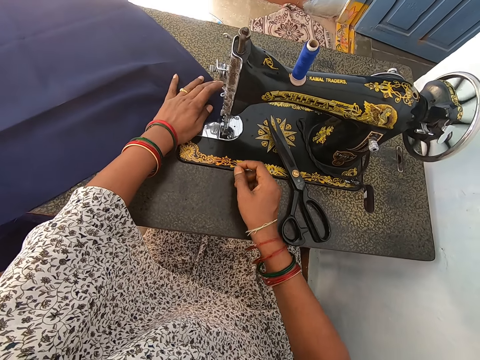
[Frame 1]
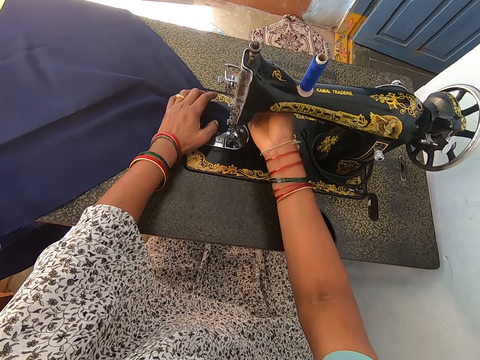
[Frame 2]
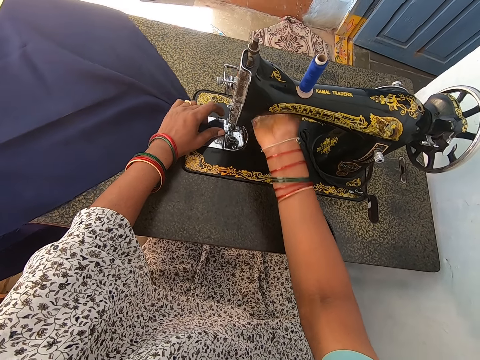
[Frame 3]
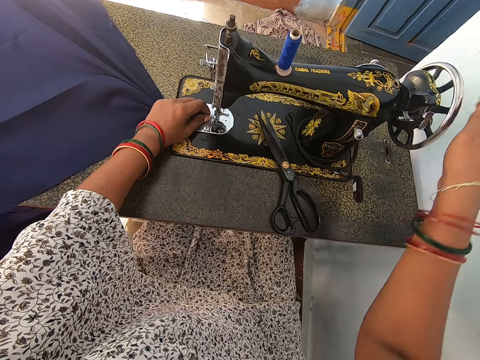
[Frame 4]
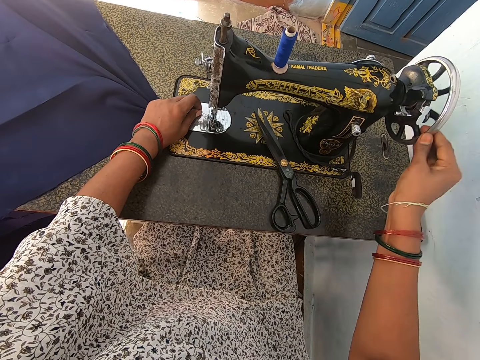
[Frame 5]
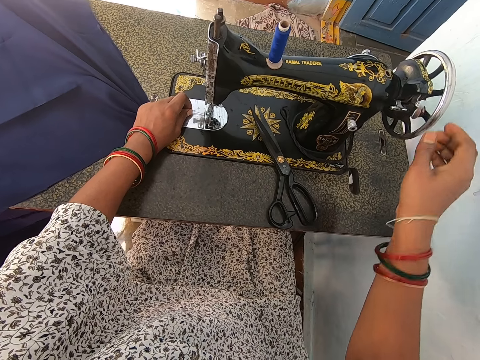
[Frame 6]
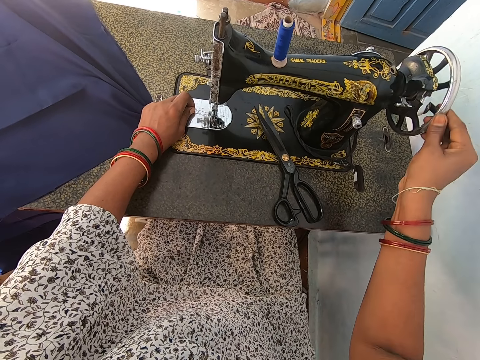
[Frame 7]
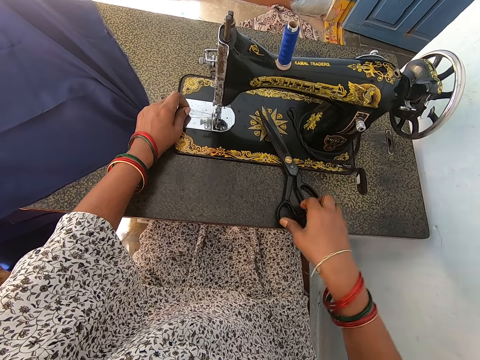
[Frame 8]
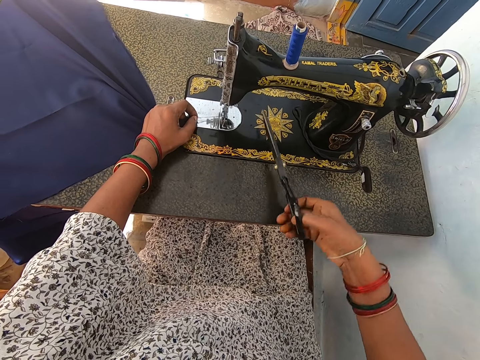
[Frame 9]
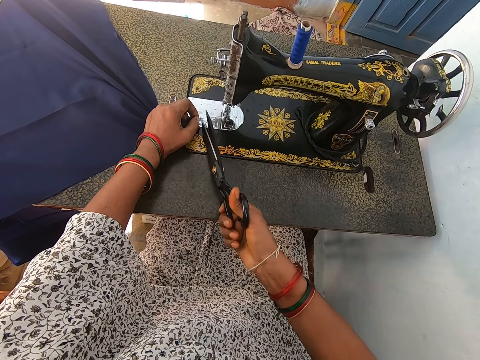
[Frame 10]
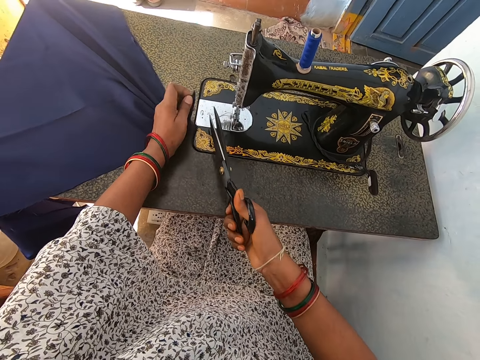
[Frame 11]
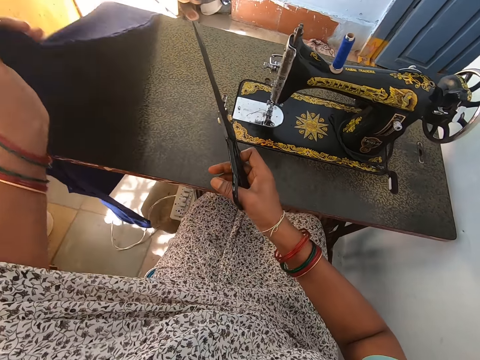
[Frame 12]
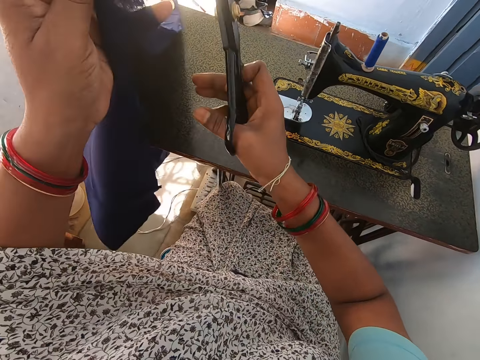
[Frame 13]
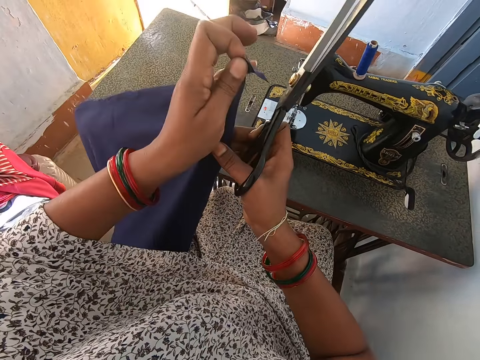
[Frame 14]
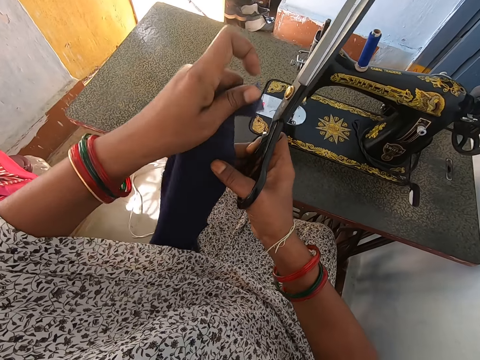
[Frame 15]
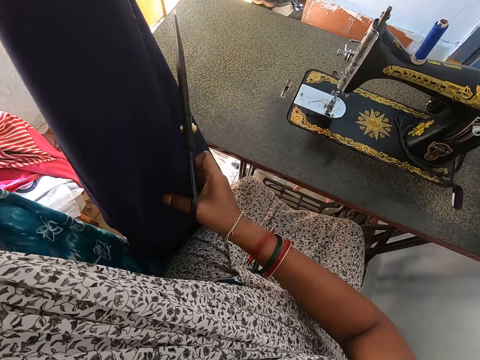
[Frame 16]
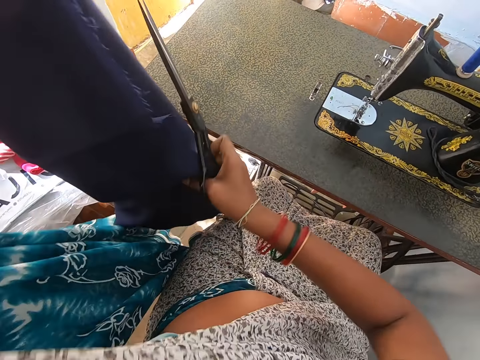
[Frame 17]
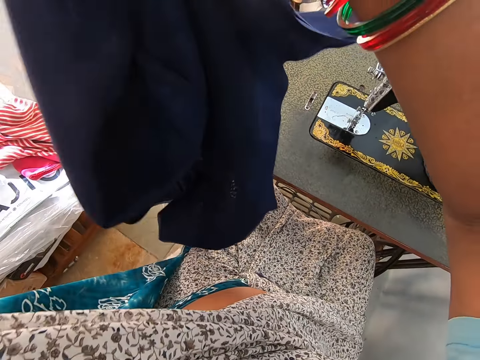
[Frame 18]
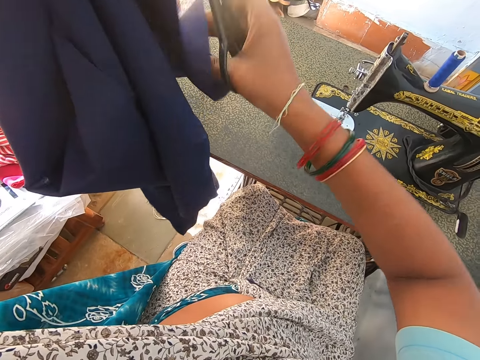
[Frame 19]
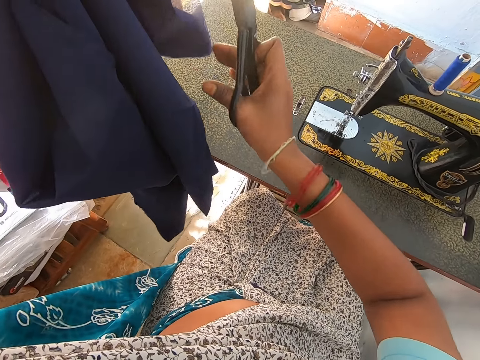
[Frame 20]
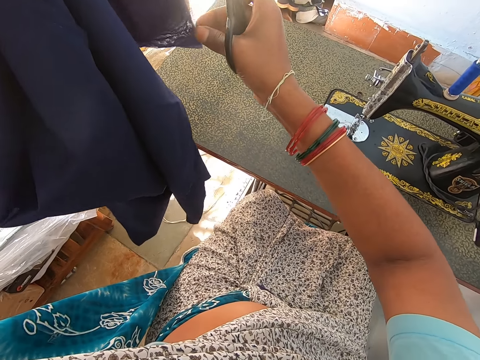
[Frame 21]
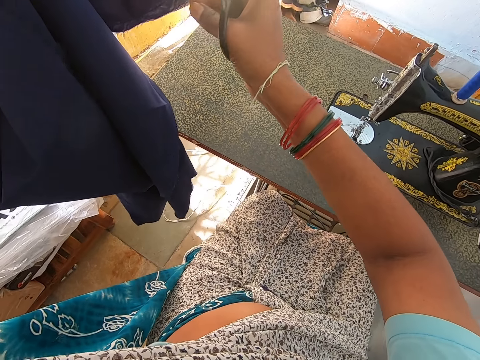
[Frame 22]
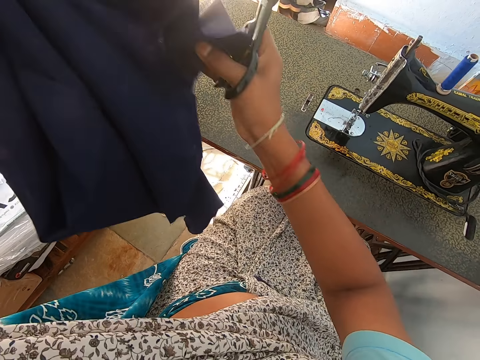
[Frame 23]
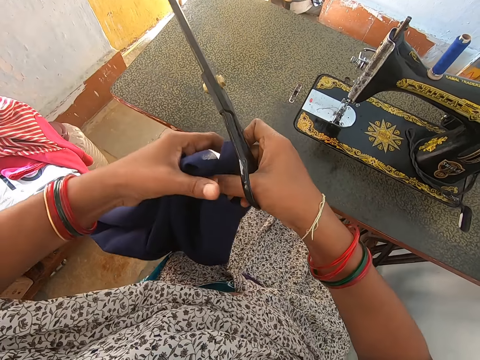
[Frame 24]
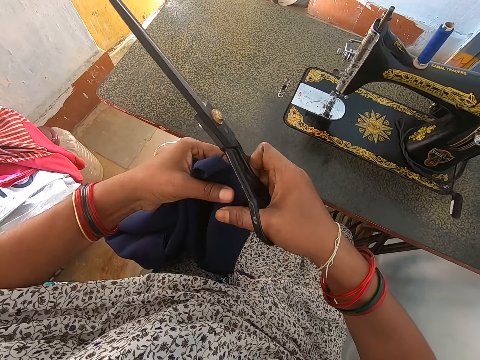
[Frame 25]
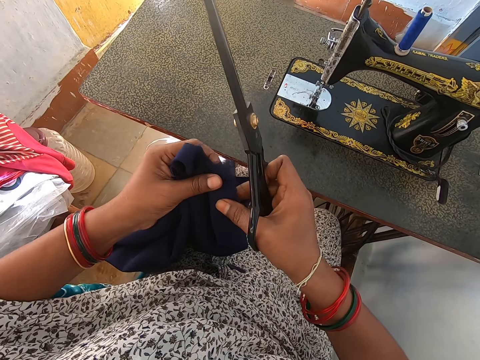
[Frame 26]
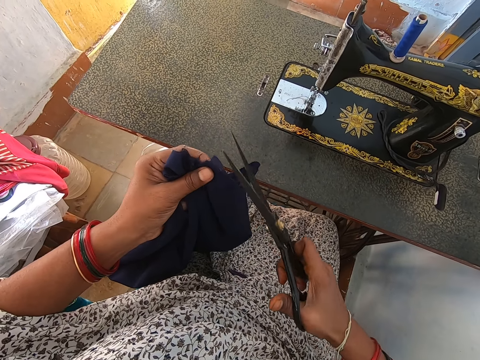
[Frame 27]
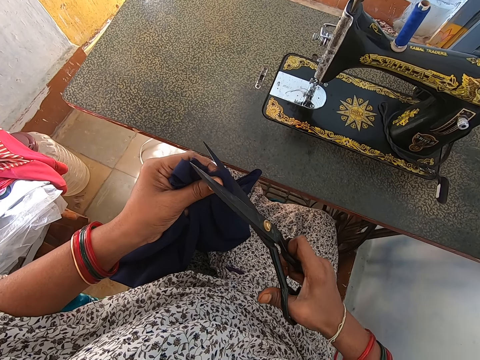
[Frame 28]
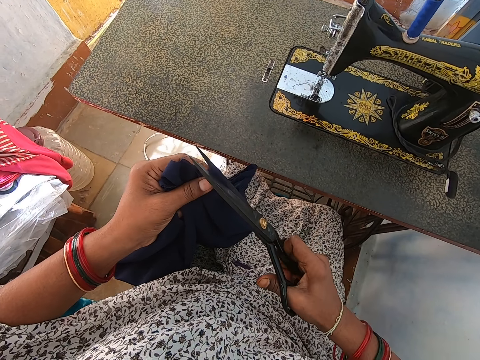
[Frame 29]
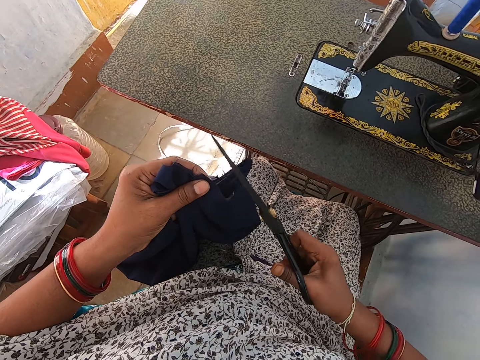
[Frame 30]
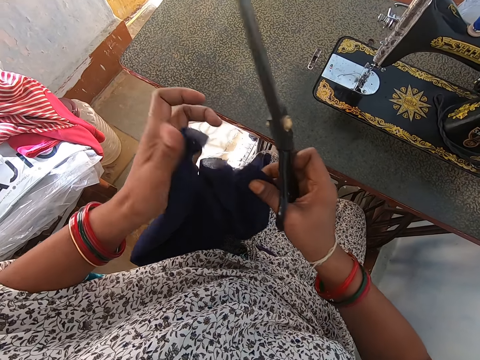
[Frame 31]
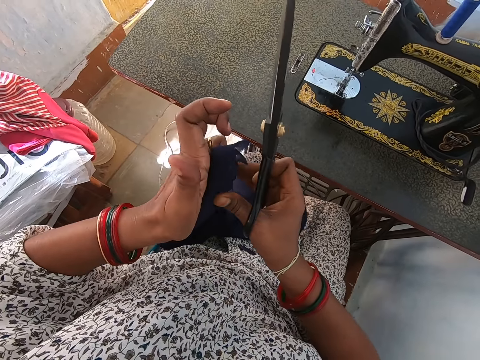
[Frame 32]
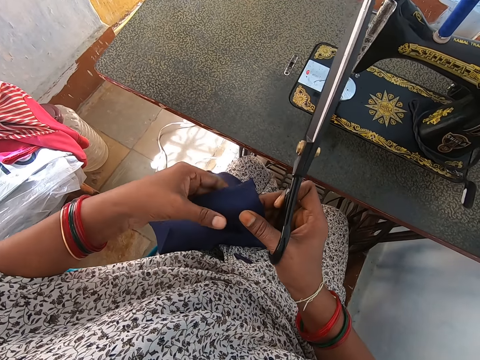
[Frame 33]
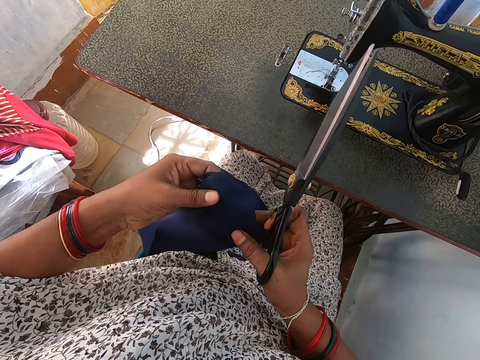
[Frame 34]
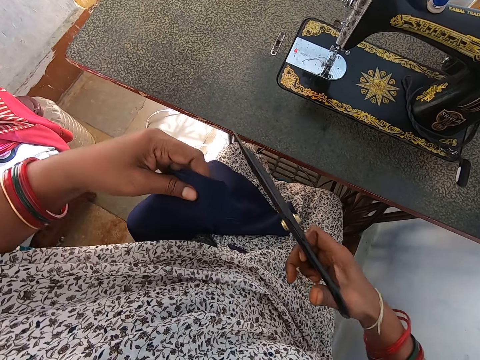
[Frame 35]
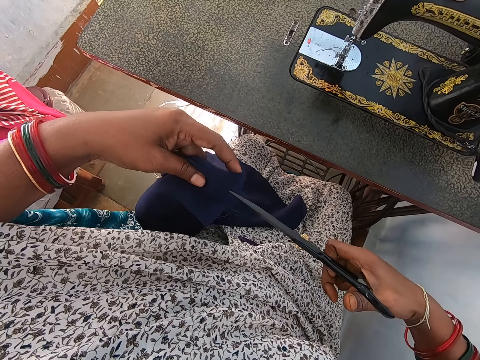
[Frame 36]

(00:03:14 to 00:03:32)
The camera wearer rotates the balance wheel and touches the sewing machine. They take the scissors from the sewing machine. They cut a thread from the cloth. They stretch the fabric. They cut the cloth with the scissors.

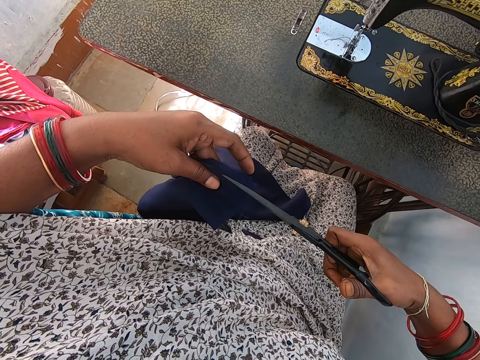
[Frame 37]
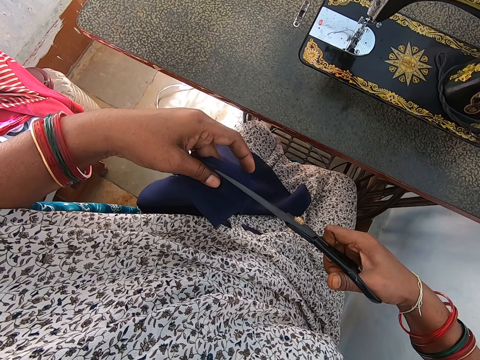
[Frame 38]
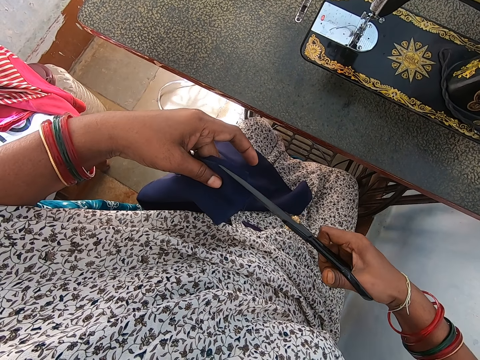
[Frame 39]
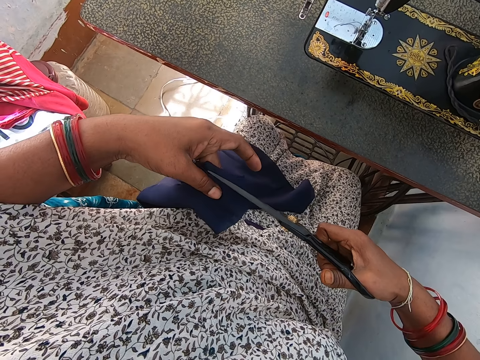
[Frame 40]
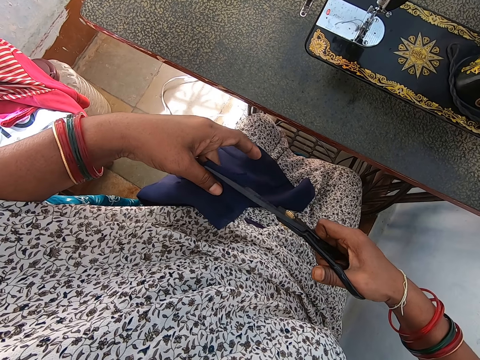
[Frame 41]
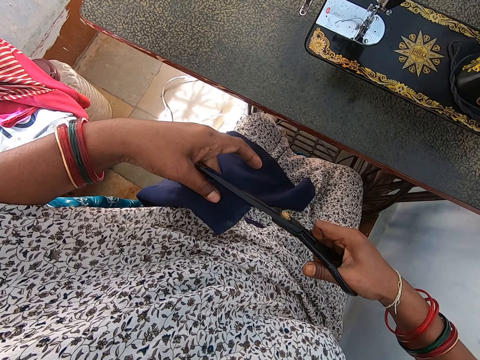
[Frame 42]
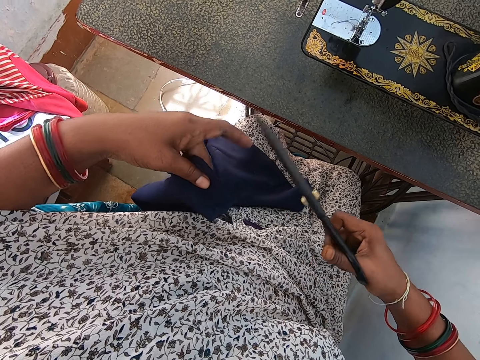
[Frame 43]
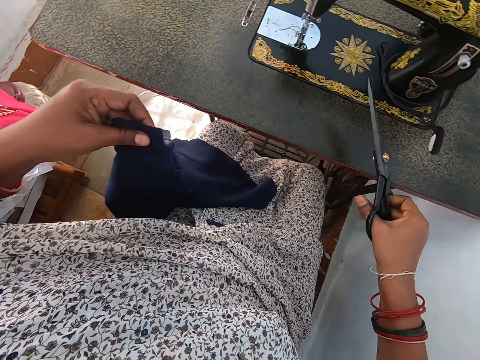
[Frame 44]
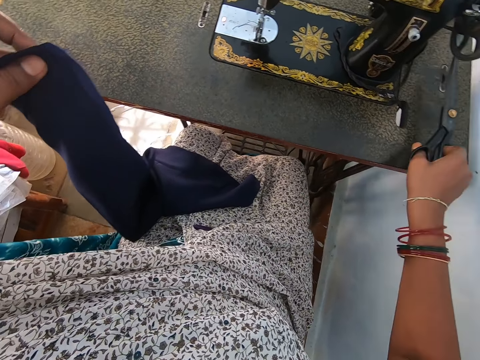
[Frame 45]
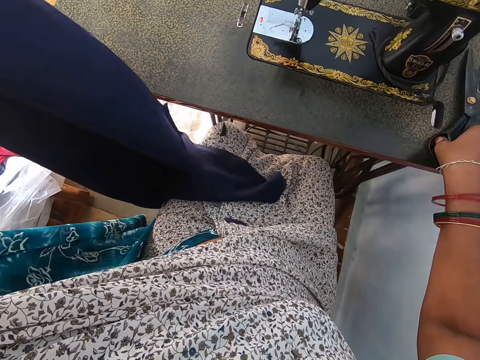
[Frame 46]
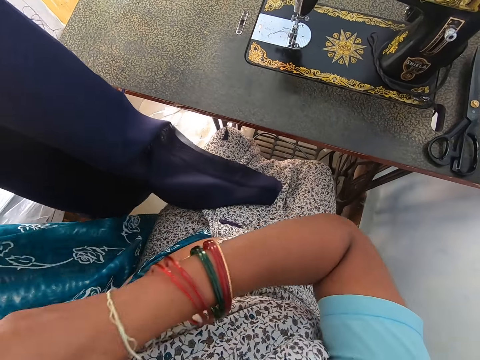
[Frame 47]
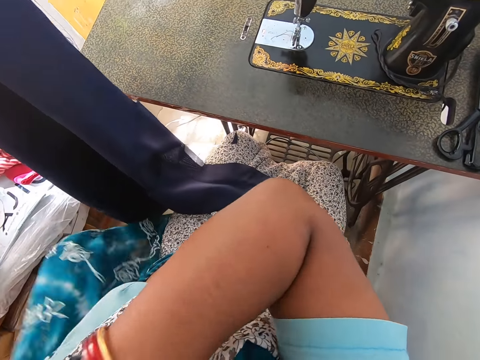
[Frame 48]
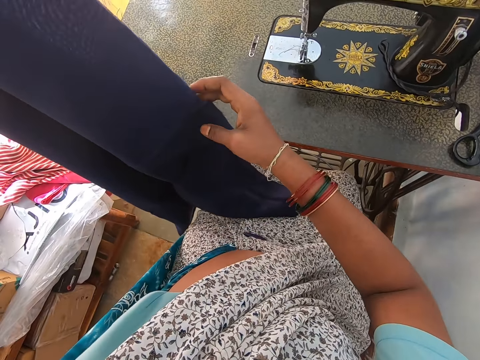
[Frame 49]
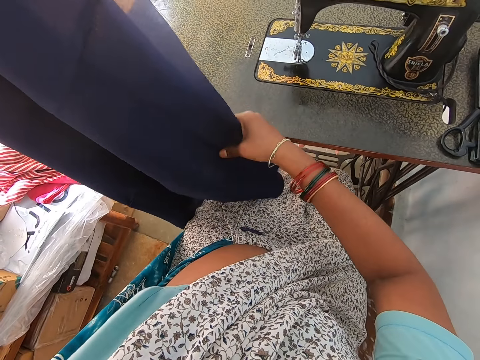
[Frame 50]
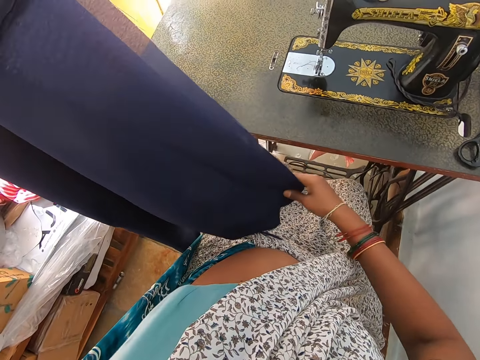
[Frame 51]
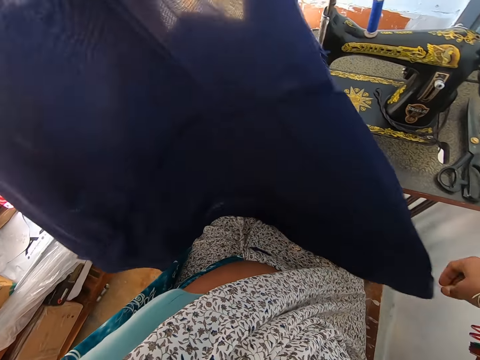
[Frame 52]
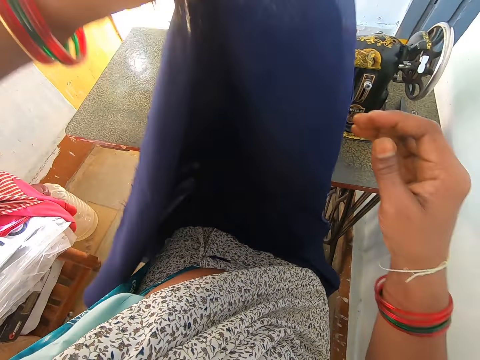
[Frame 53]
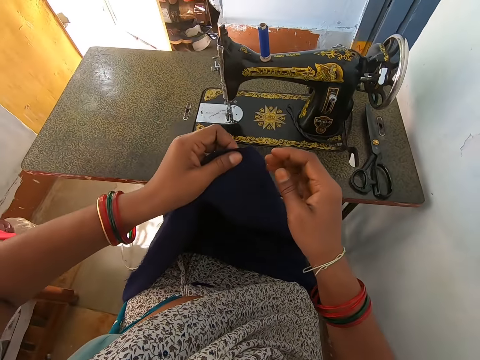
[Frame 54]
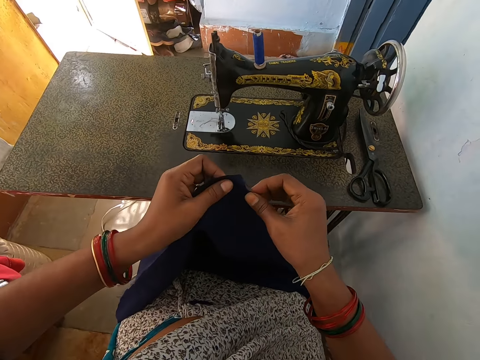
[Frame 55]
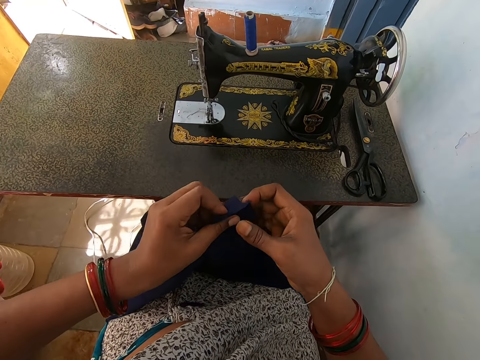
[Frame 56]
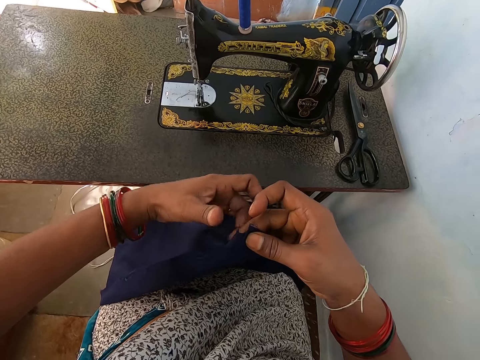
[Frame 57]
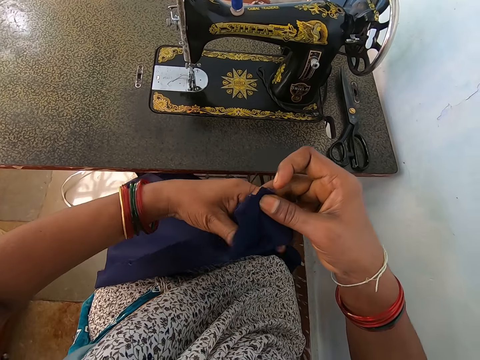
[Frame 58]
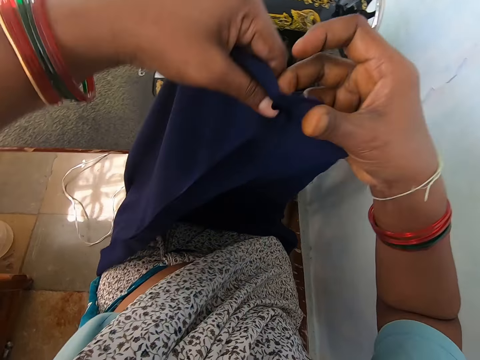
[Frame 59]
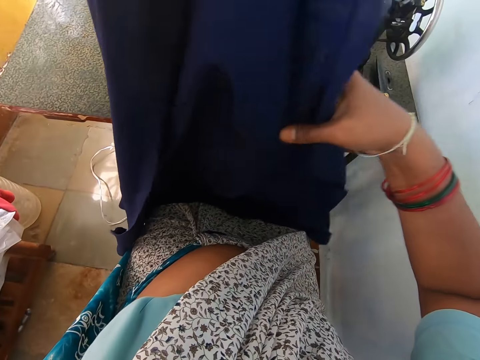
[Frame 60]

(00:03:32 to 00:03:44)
The camera wearer puts the scissors on the sewing machine. They align the edges on the cloth. They stretch the fabric. They touch the fabric.
